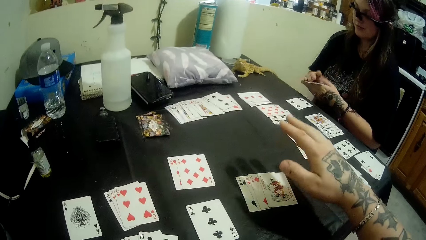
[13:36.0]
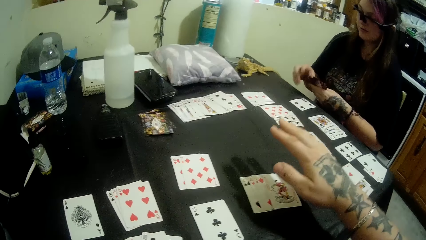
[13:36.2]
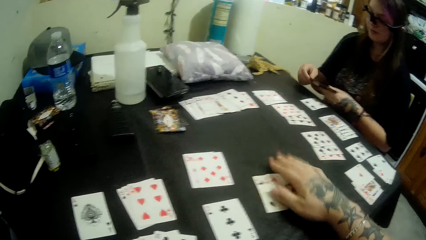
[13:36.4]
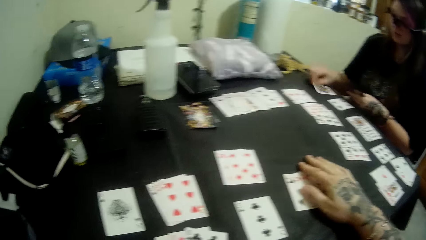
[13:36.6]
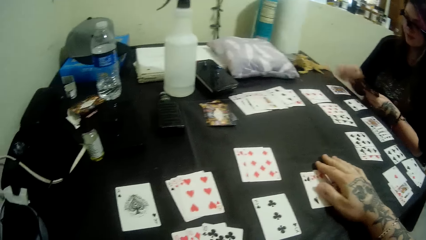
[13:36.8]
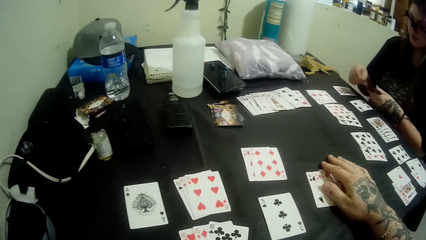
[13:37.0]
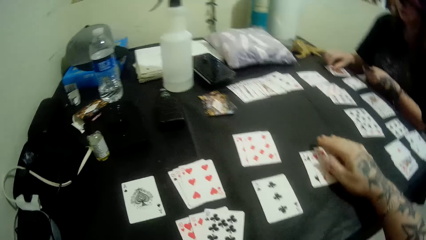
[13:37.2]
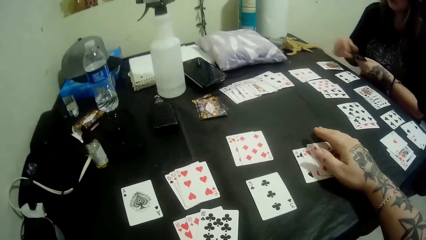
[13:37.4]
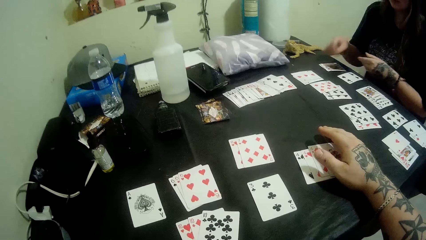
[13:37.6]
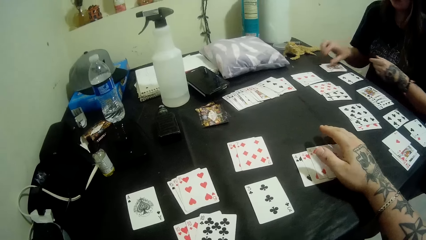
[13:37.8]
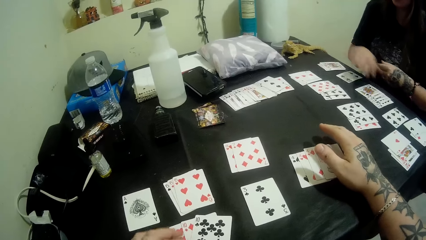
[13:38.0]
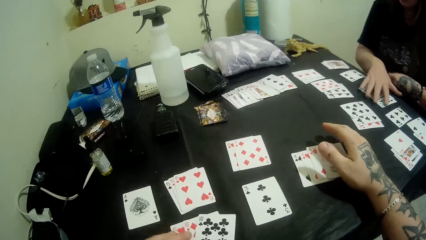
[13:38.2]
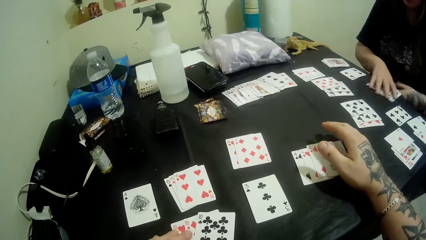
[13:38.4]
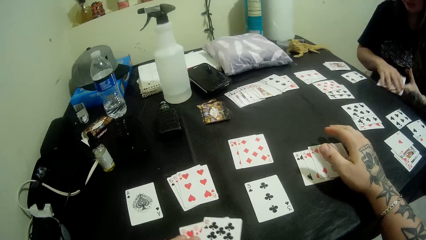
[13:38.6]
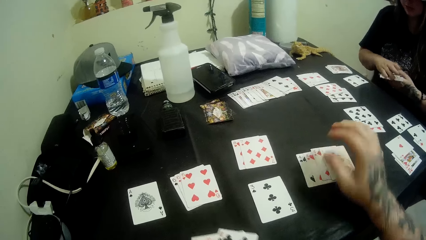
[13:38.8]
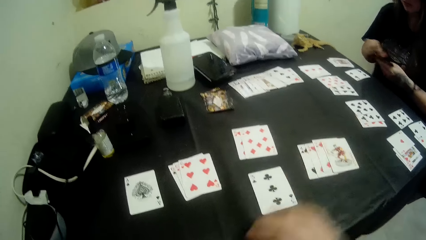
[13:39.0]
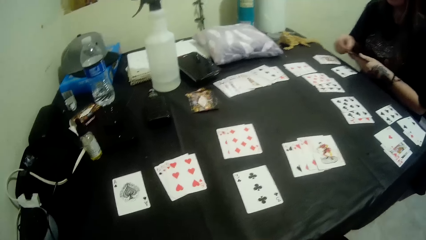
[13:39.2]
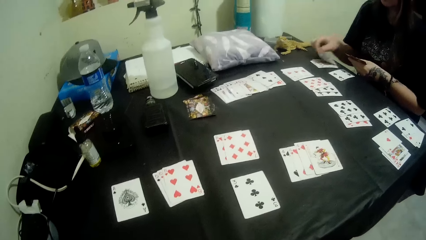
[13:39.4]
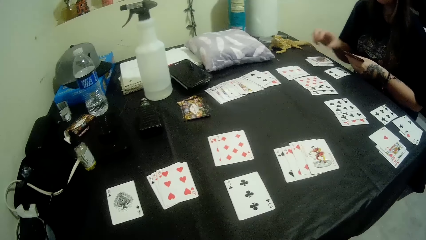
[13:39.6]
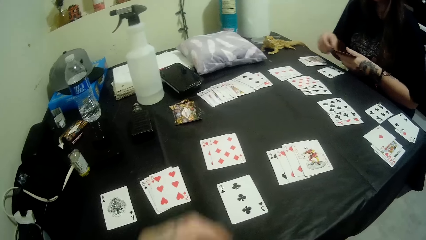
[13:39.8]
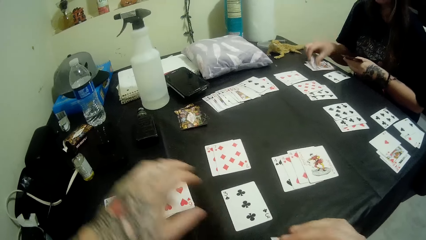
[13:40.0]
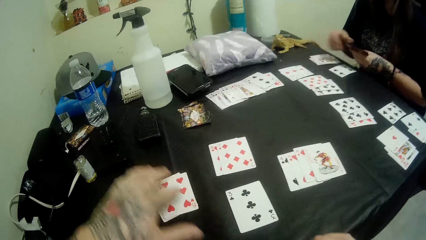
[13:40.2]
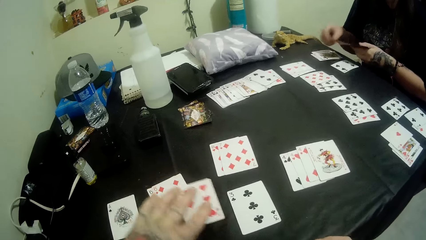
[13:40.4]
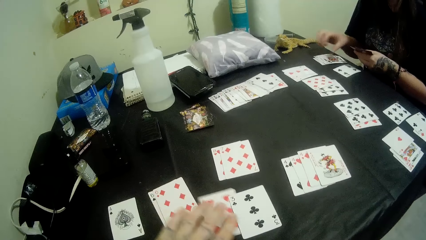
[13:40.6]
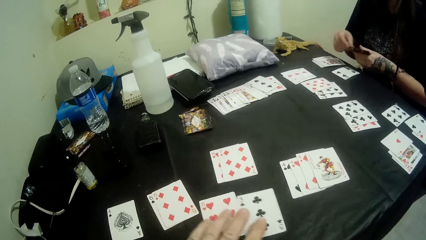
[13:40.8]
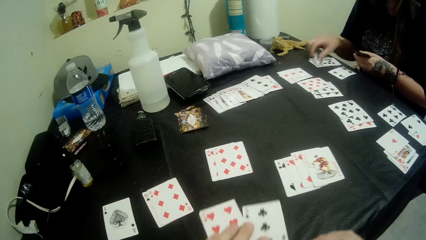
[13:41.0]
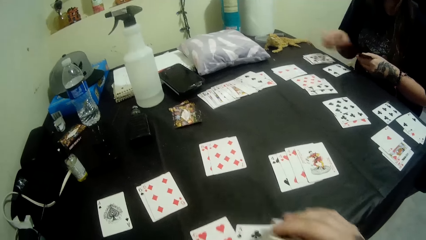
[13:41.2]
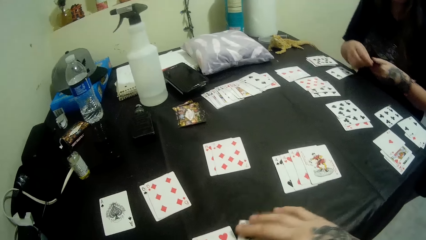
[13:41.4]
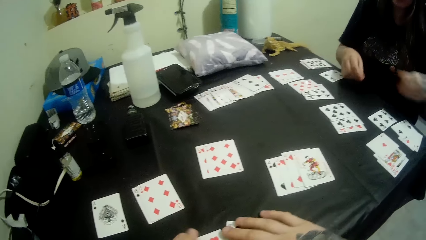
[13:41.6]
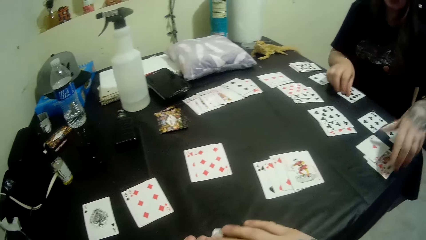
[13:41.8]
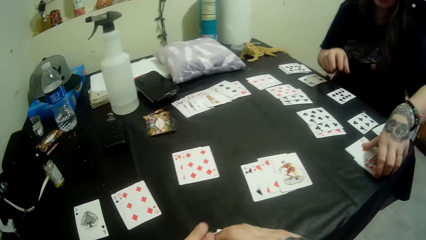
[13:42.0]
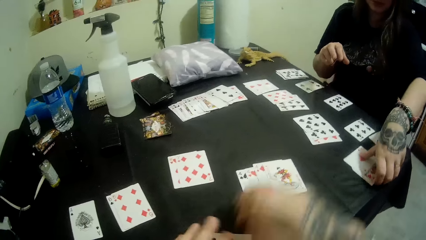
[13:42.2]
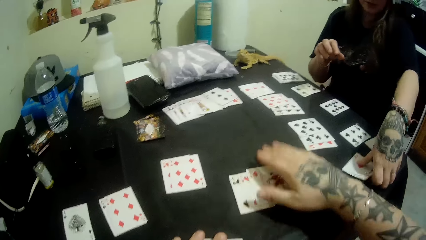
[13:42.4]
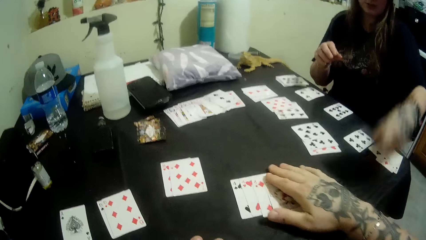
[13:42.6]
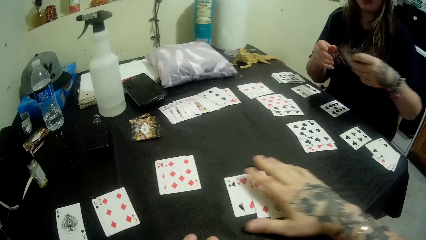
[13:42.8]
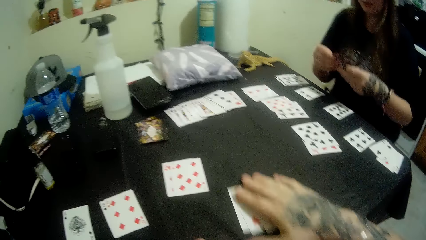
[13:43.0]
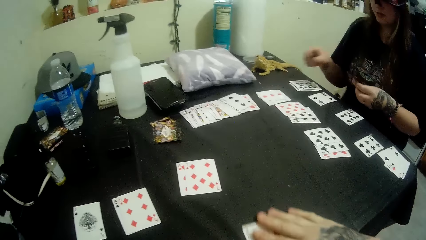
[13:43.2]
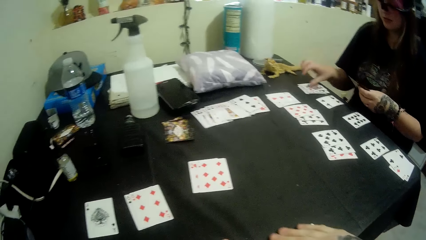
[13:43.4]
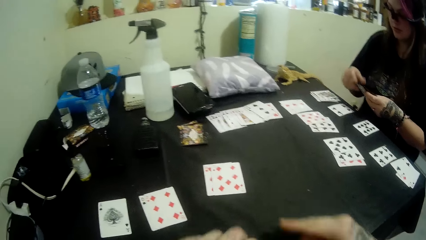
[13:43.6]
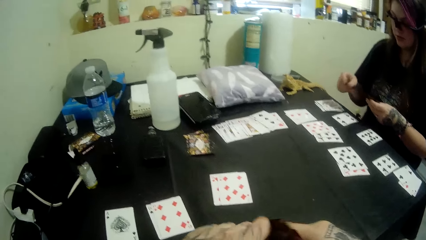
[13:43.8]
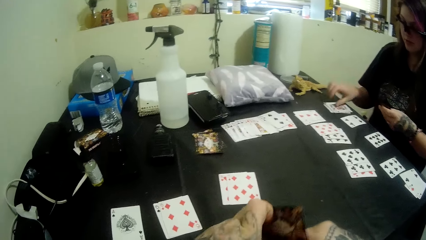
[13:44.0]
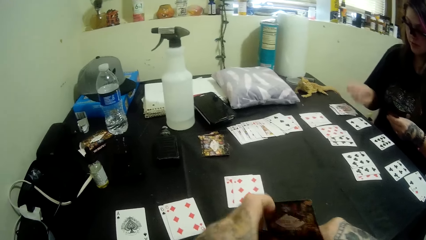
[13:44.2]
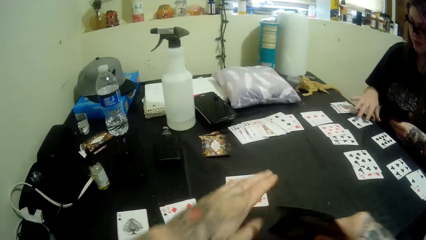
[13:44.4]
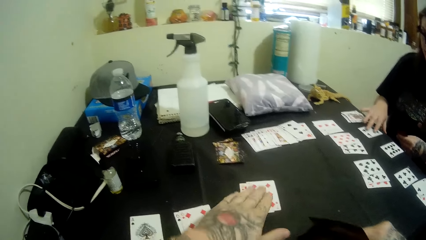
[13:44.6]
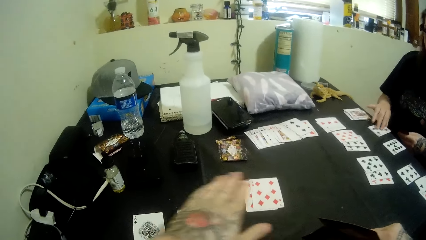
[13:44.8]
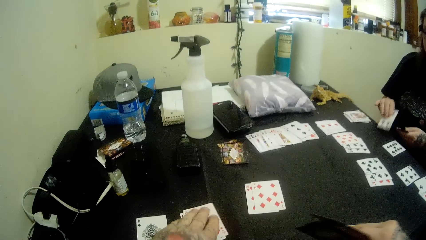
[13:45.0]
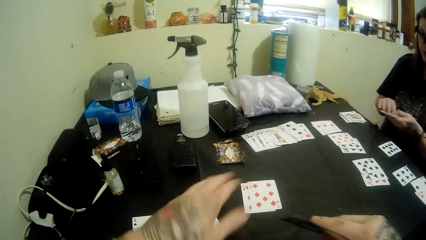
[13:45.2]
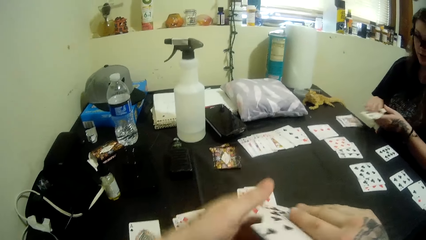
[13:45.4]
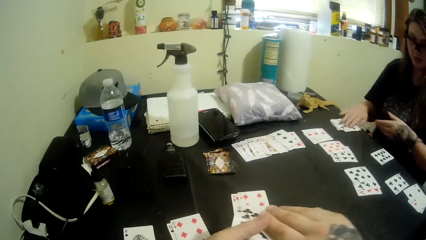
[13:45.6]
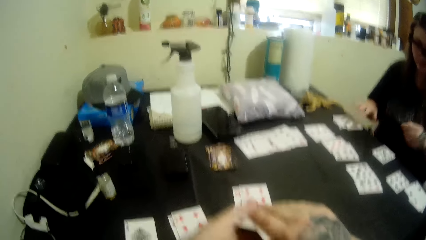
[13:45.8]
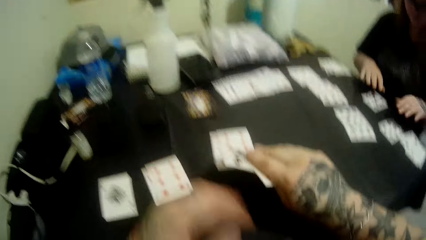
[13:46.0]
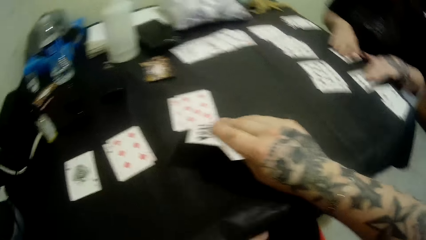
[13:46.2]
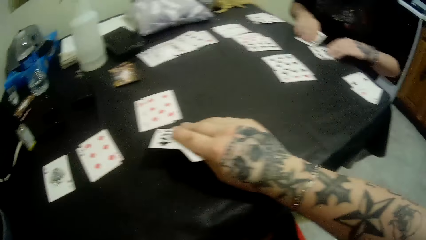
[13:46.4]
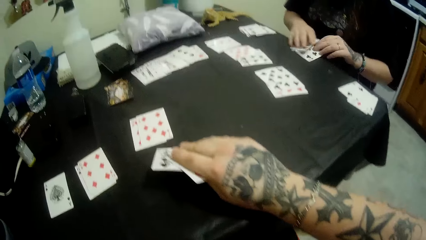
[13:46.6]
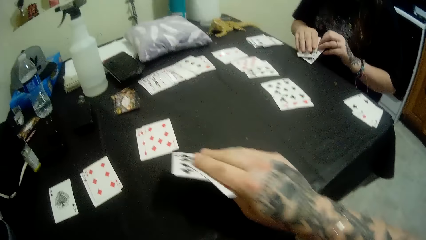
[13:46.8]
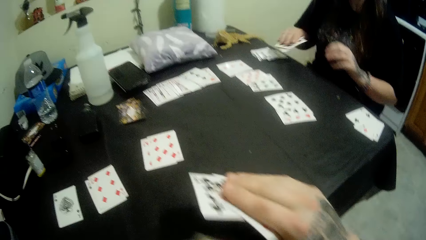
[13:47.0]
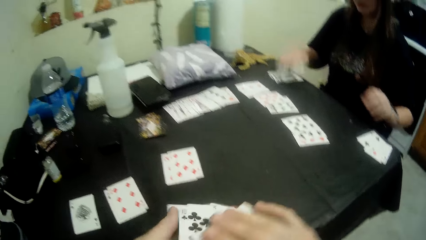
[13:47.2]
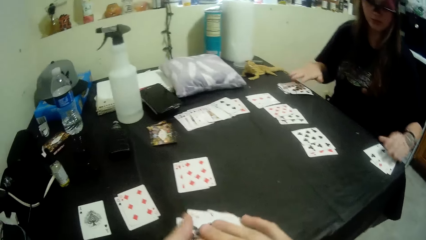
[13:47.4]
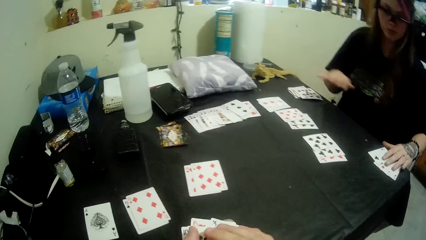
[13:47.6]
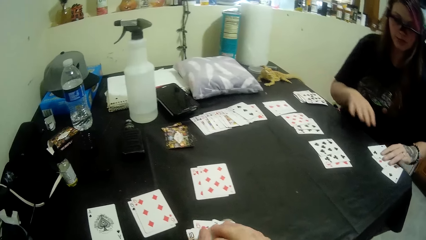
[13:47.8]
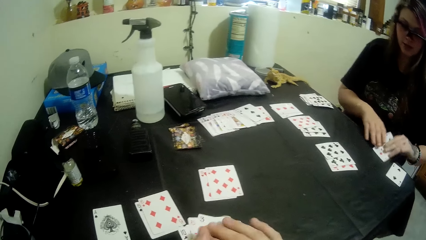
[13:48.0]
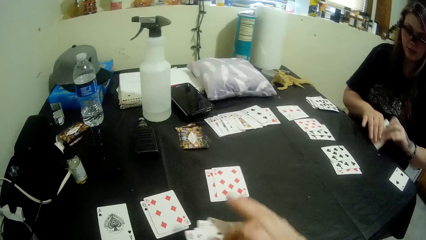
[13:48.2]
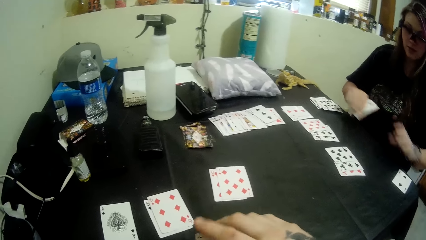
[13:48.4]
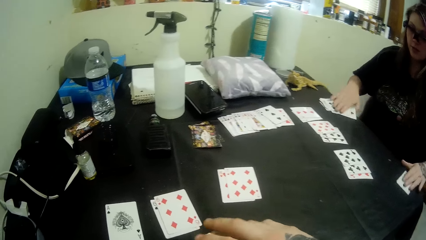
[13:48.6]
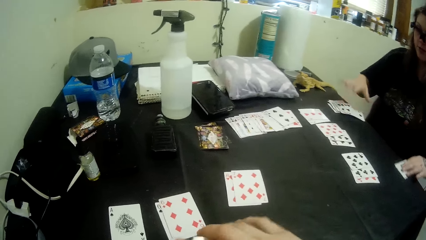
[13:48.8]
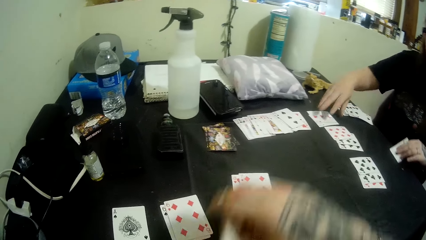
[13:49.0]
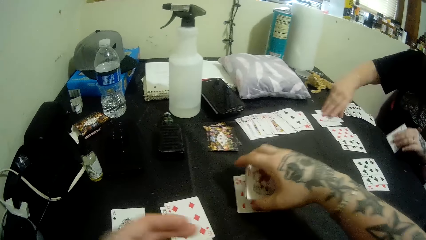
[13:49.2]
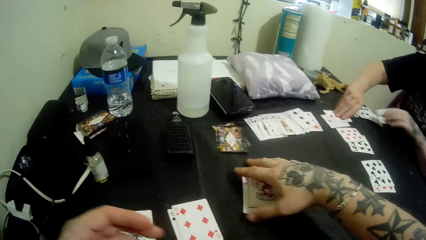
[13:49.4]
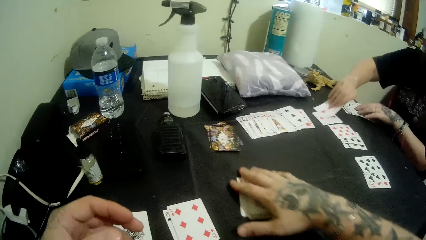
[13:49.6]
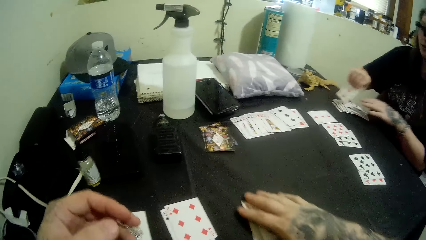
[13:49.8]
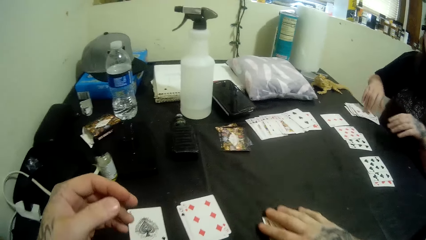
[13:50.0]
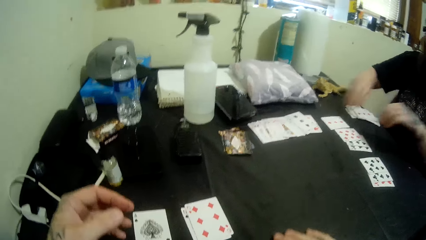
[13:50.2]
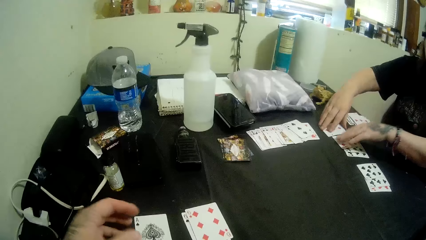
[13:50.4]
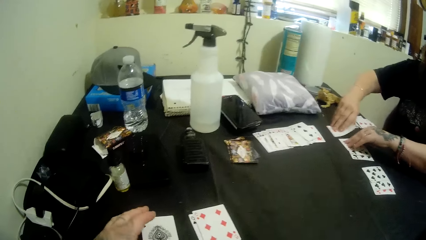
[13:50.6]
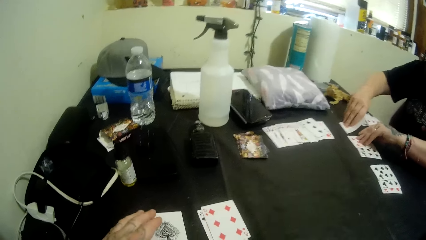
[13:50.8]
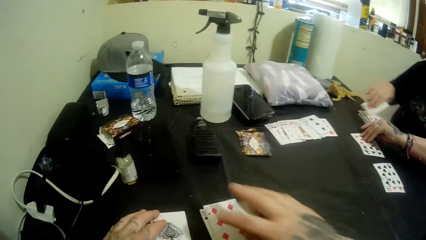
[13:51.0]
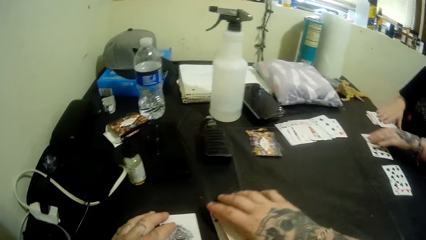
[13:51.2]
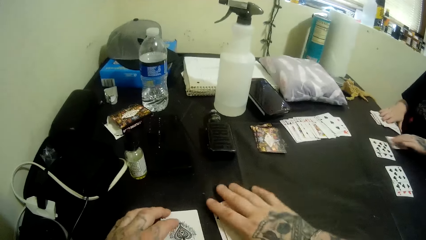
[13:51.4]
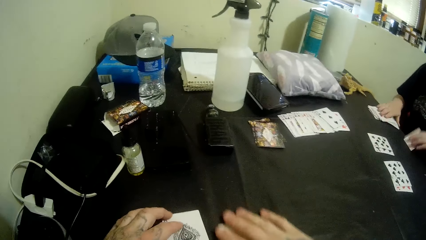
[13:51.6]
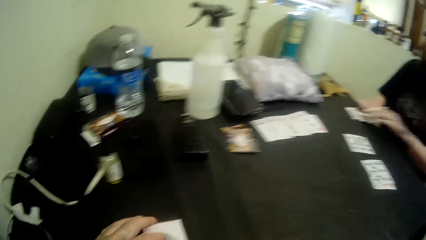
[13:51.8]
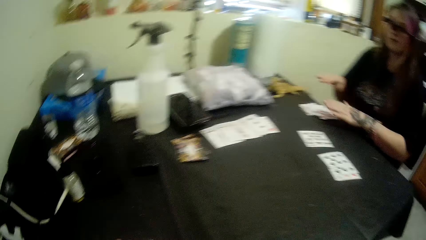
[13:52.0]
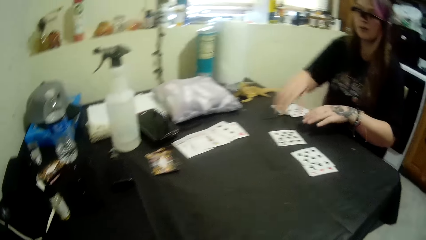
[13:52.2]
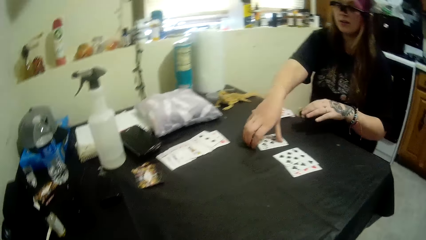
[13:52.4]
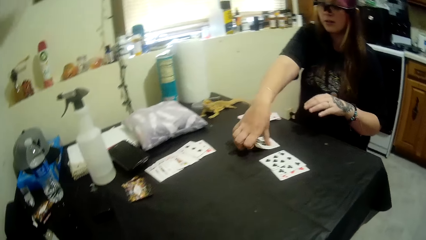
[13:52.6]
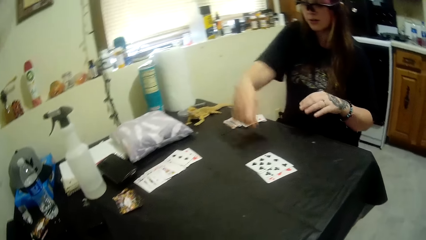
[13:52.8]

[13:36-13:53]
The camera wearer taps the table. A person arranges playing cards on the table. A man picks cards from the edge of the table. The camera wearer picks cards. The man puts cards on the table. The camera wearer holds two cards. The man picks some cards from the table. The camera wearer arranges cards. The man drops a card on the table and picks some cards from the table. The man drops a card on the table and picks some cards from the table. The camera wearer puts cards on the table. The man picks some cards from the table. The camera wearer picks cards from the table. The man picks some cards from the table.
